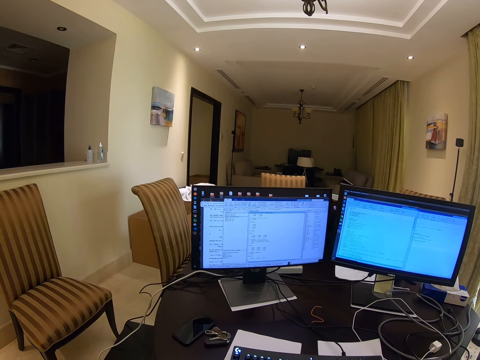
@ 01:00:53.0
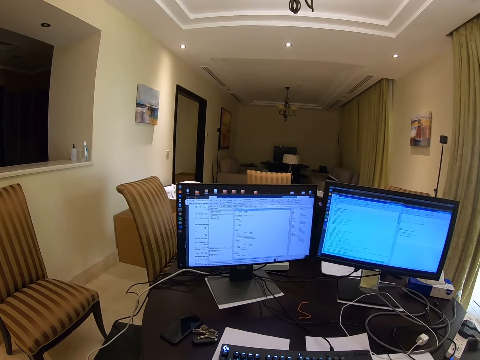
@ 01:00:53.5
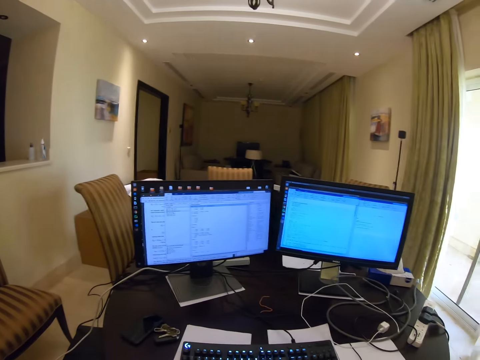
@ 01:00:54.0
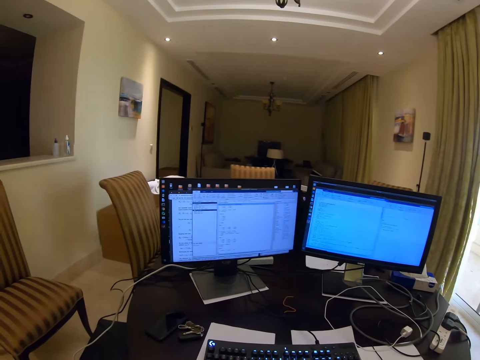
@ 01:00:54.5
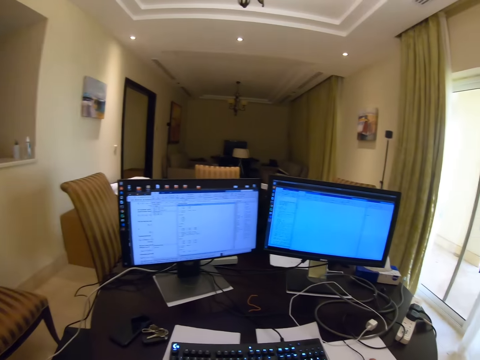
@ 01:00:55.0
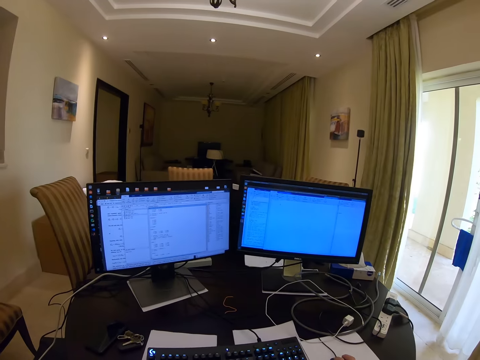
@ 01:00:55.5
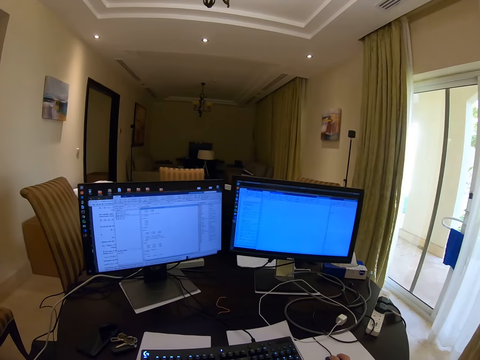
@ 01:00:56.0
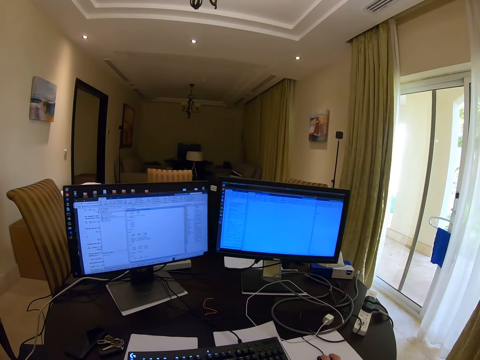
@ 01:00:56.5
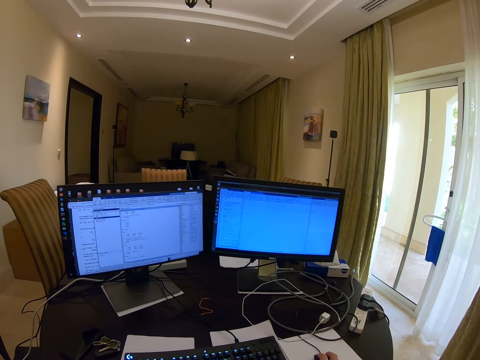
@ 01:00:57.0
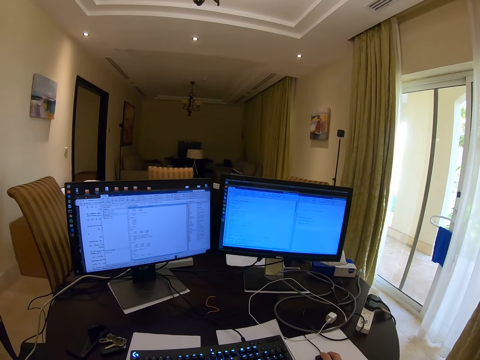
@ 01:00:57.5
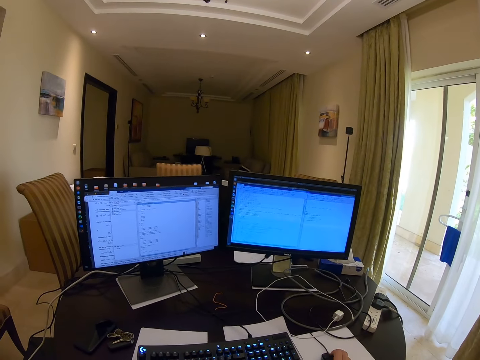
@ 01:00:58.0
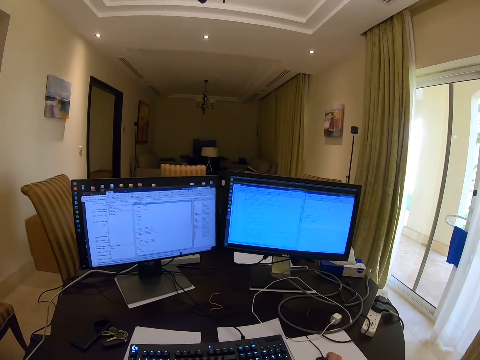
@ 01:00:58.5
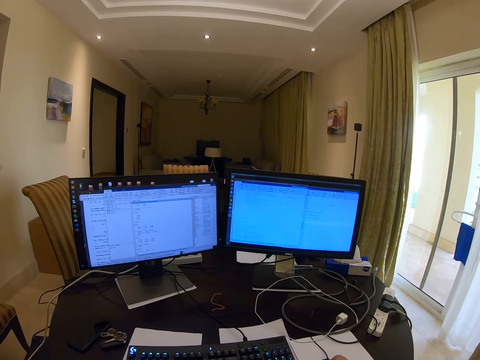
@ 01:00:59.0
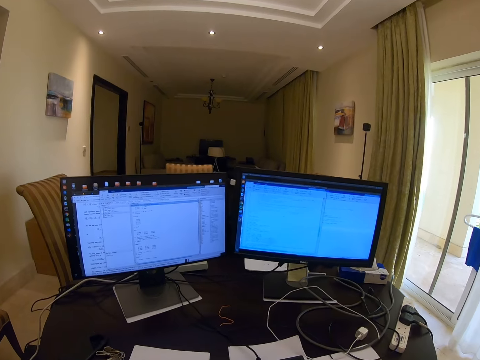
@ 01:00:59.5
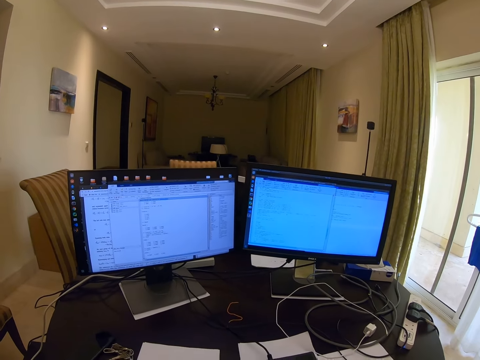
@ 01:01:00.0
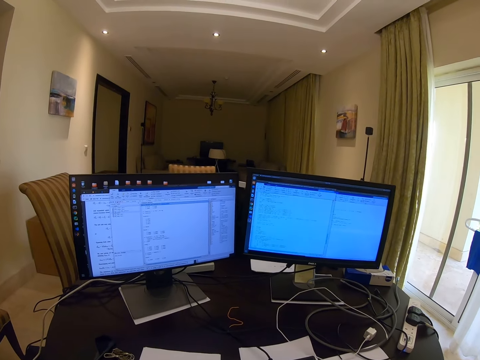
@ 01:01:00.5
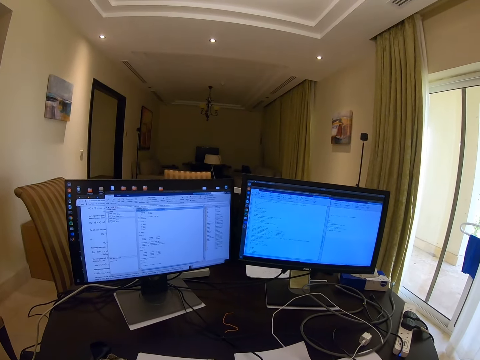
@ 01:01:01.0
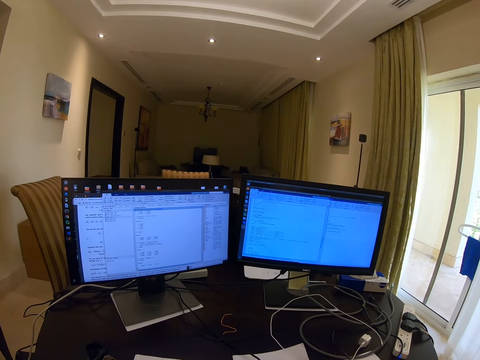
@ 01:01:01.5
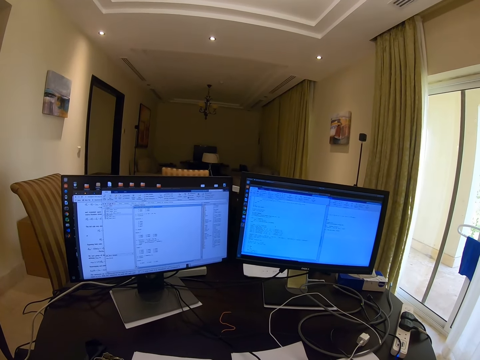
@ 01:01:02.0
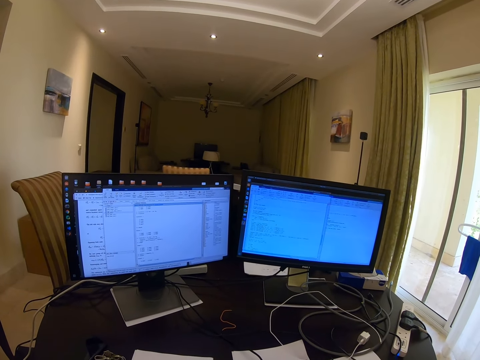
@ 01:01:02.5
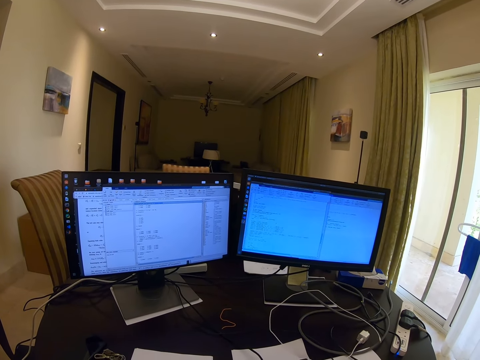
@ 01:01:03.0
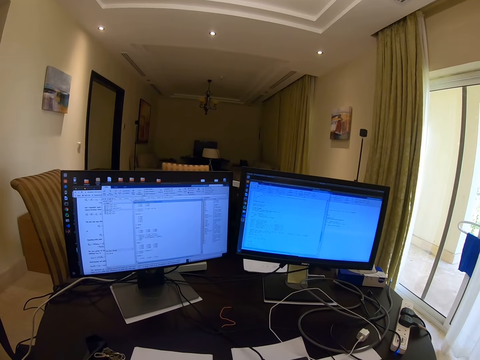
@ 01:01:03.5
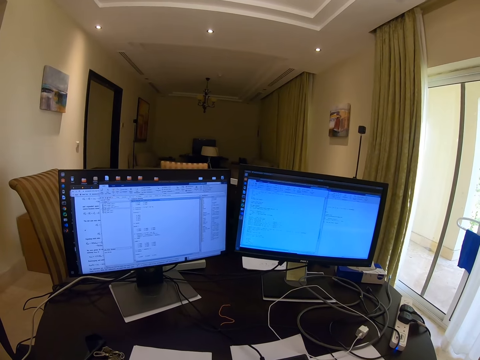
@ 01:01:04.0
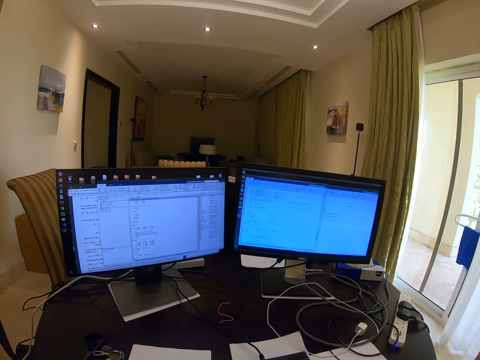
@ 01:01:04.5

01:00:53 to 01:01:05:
The camera wearer looks at the screens.

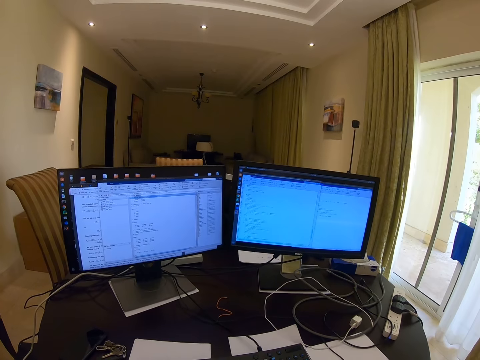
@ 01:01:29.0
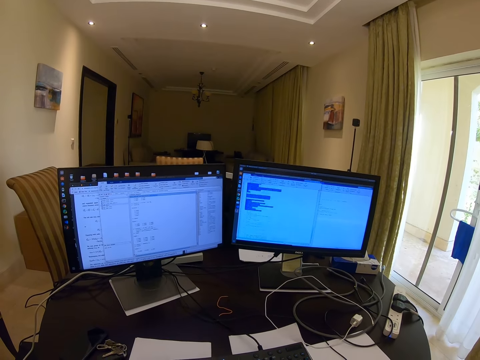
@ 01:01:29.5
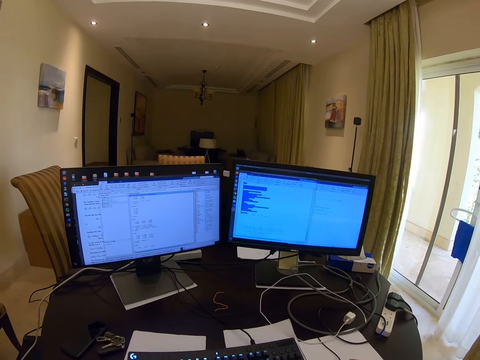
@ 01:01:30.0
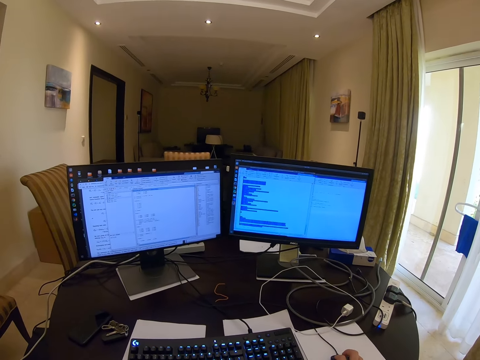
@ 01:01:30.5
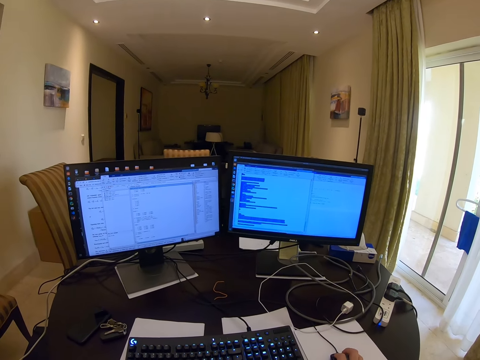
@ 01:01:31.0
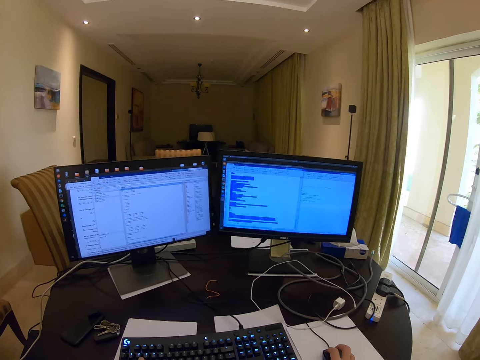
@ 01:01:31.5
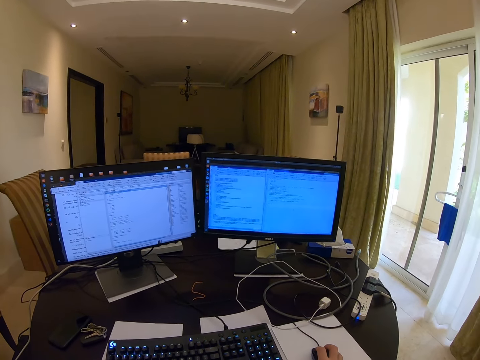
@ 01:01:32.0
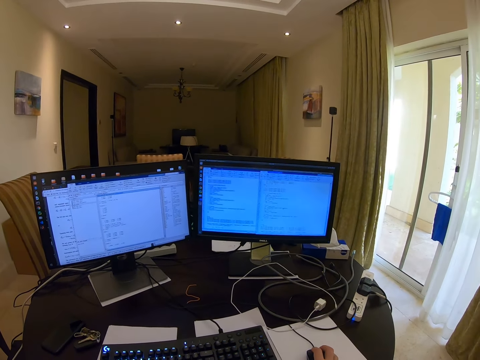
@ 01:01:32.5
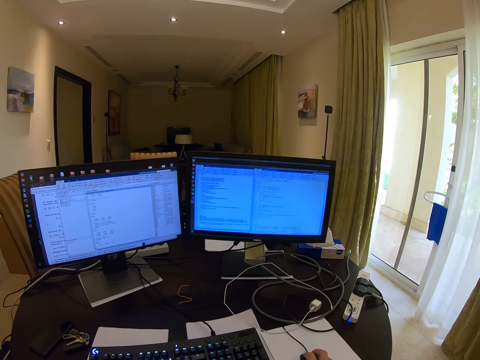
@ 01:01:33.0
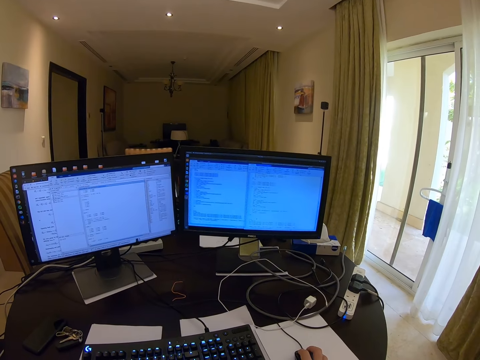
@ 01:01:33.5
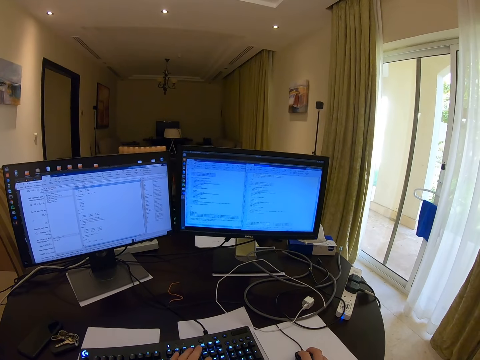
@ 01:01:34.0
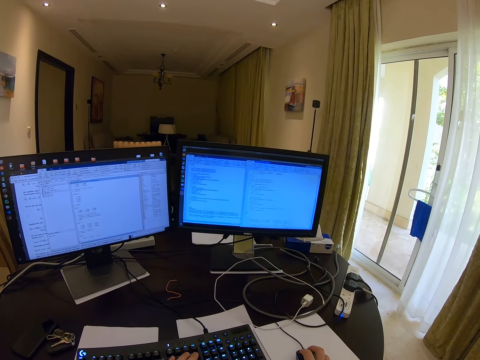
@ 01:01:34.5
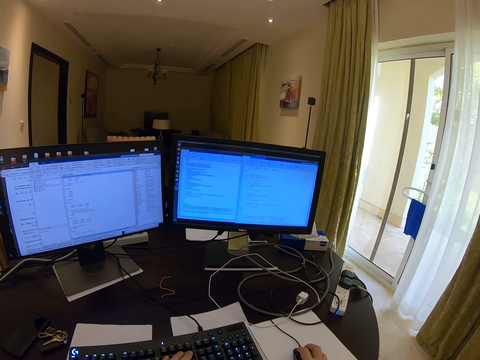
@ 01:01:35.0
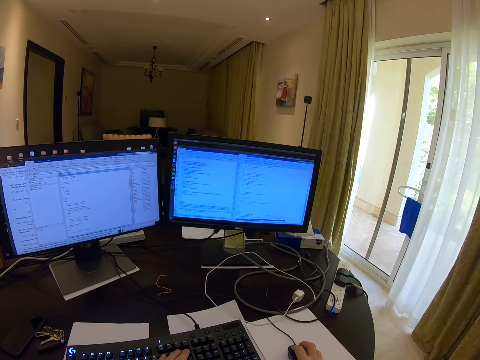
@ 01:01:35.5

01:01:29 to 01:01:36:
The camera wearer types on the keyboard and scrolls with the mouse.

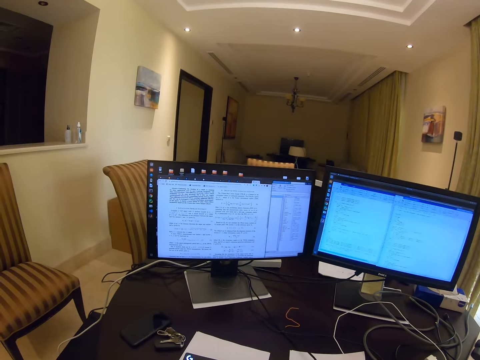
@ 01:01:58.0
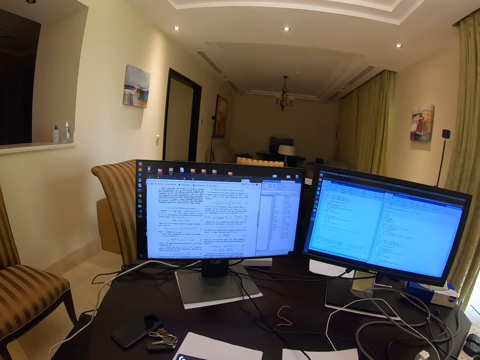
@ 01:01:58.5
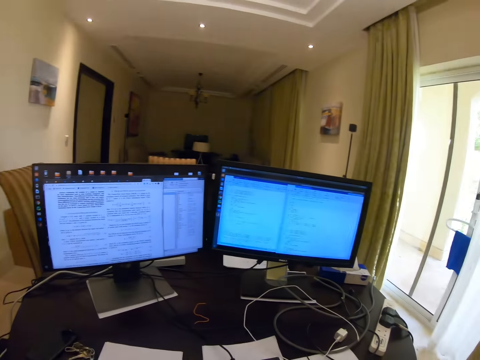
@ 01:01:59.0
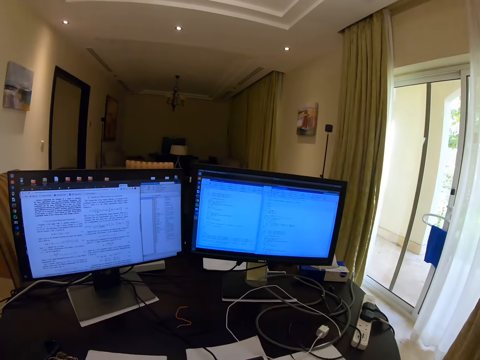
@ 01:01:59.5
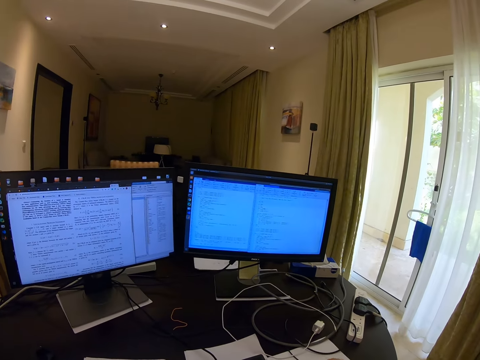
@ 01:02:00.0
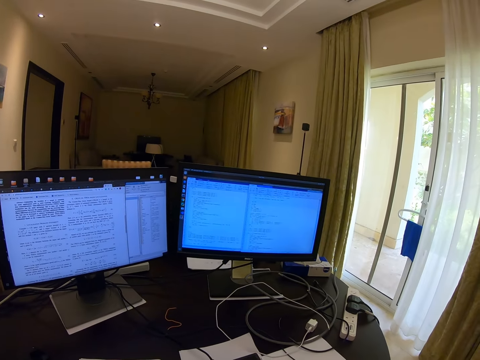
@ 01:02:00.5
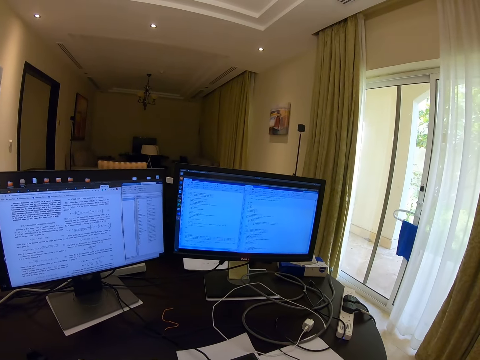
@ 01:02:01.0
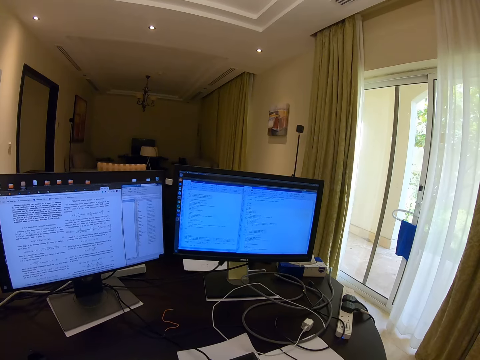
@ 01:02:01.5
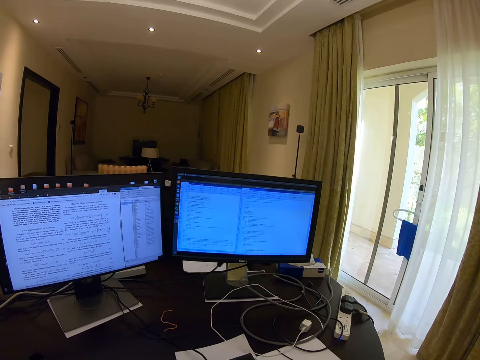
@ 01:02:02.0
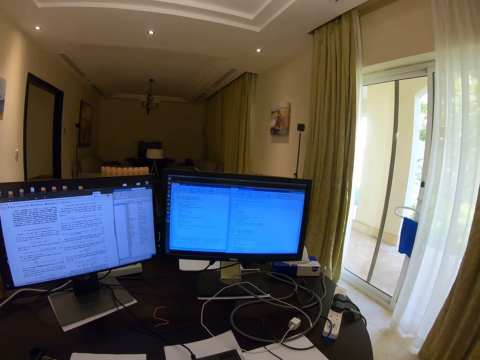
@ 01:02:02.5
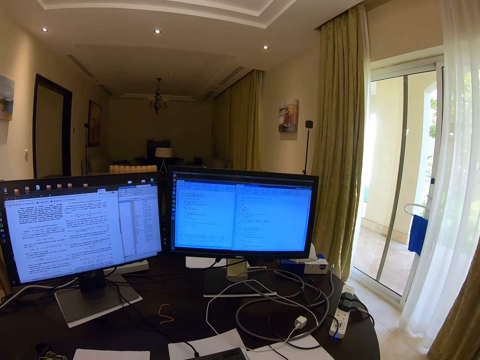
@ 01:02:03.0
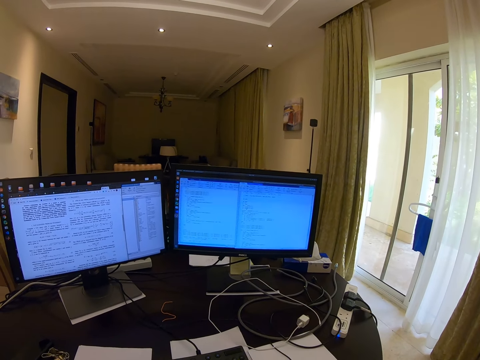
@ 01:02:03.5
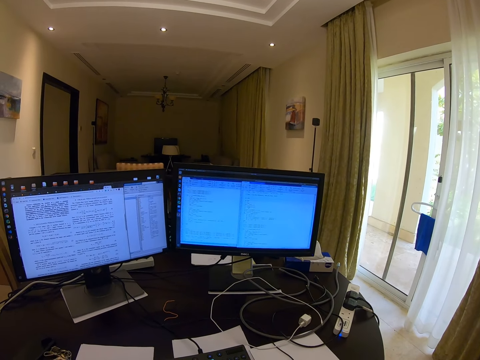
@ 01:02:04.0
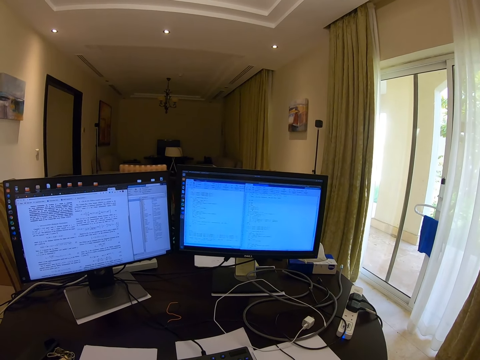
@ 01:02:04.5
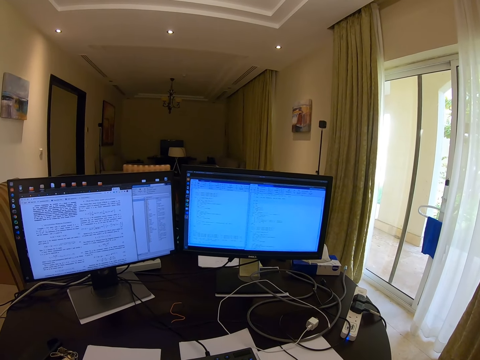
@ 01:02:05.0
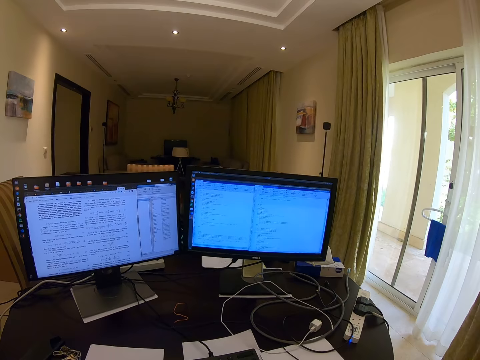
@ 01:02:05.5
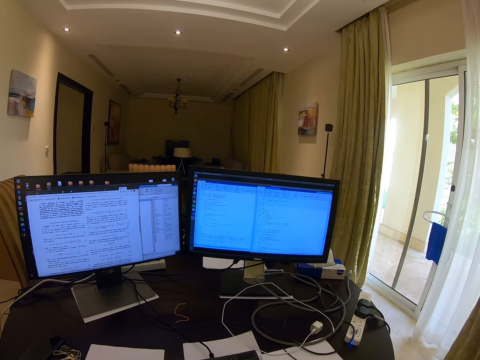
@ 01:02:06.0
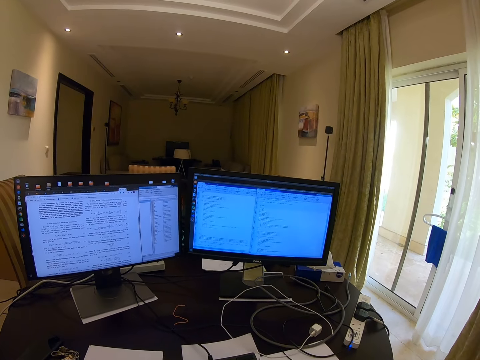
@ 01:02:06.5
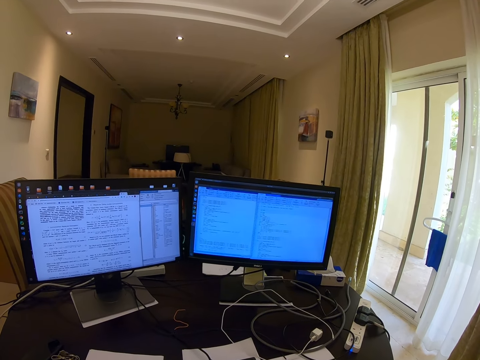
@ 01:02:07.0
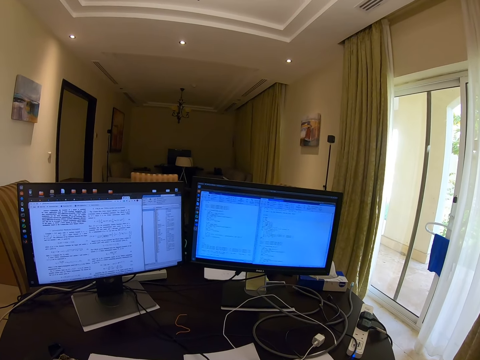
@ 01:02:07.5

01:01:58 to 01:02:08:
The camera wearer unfolds hands. They type on the keyboard and scroll with the mouse.
